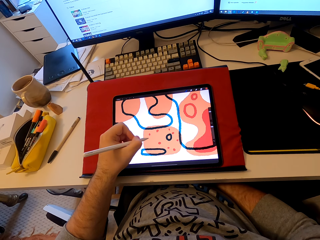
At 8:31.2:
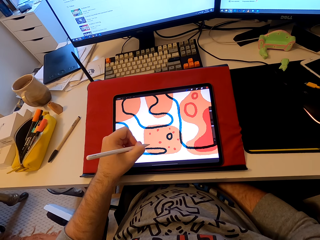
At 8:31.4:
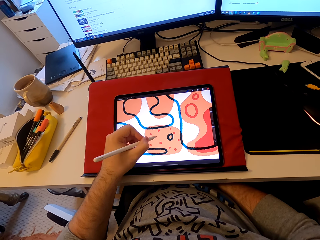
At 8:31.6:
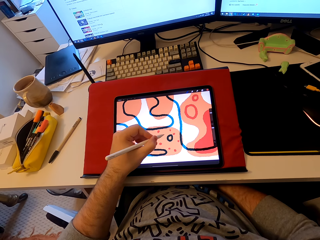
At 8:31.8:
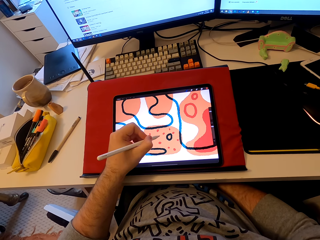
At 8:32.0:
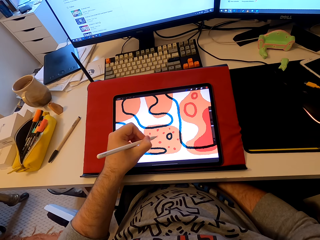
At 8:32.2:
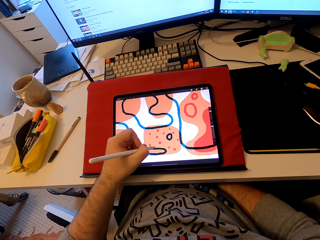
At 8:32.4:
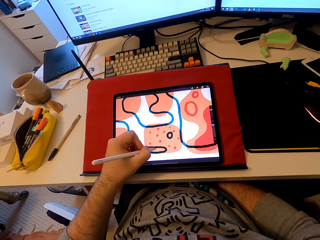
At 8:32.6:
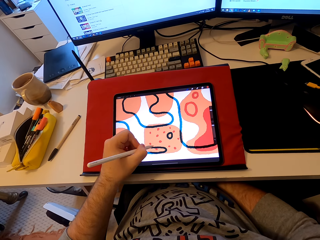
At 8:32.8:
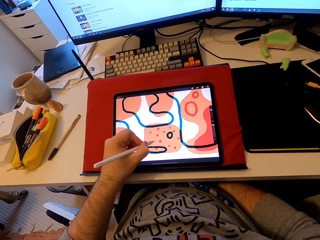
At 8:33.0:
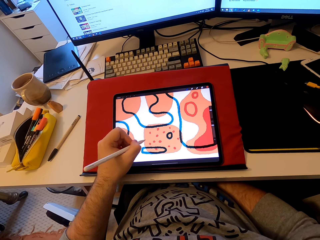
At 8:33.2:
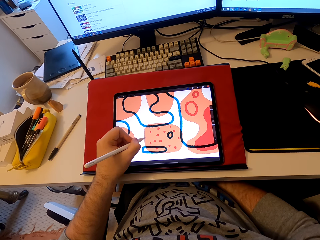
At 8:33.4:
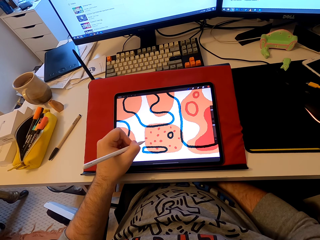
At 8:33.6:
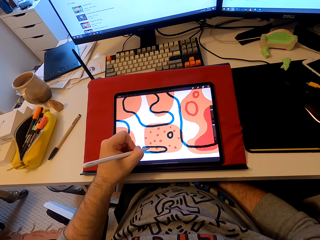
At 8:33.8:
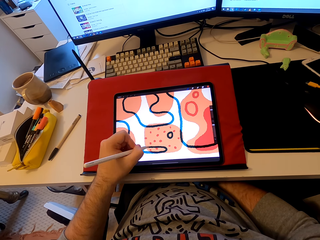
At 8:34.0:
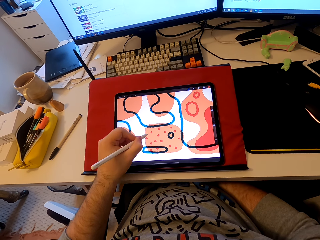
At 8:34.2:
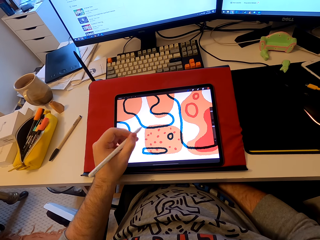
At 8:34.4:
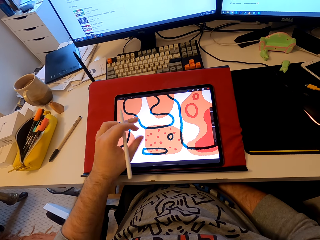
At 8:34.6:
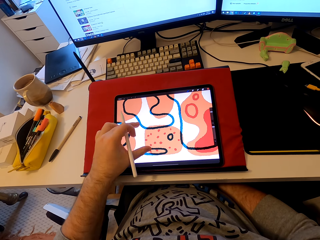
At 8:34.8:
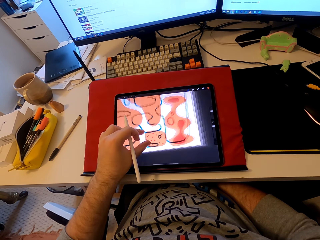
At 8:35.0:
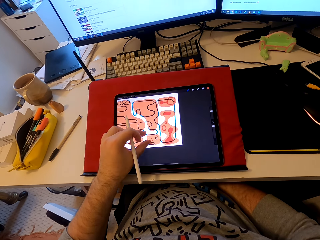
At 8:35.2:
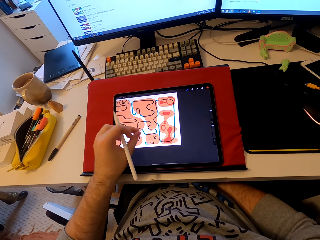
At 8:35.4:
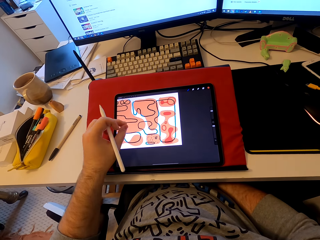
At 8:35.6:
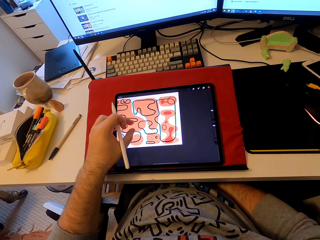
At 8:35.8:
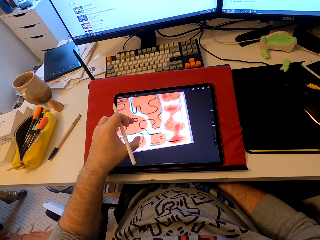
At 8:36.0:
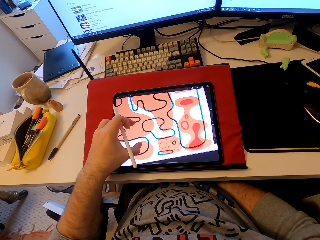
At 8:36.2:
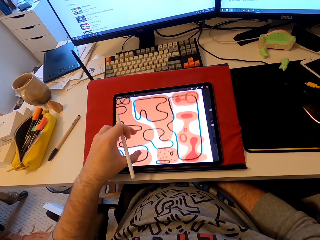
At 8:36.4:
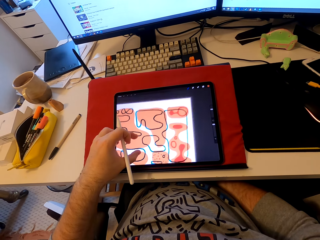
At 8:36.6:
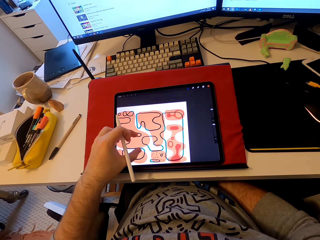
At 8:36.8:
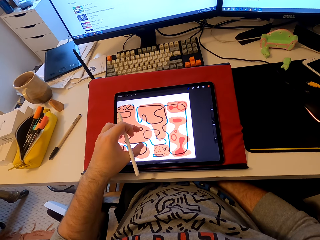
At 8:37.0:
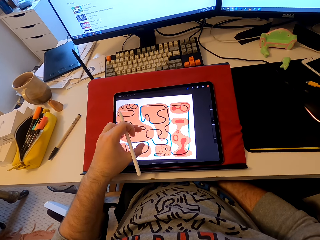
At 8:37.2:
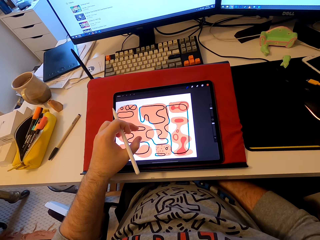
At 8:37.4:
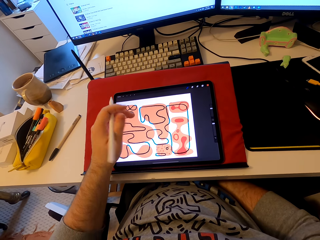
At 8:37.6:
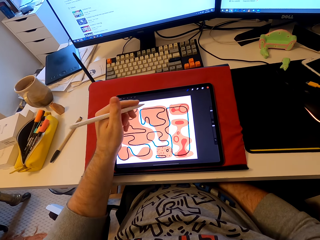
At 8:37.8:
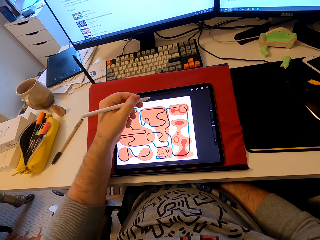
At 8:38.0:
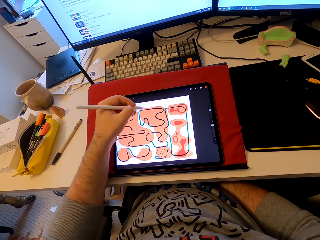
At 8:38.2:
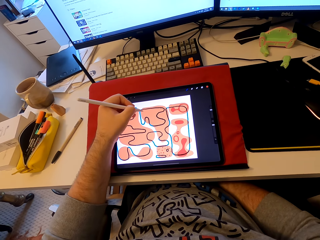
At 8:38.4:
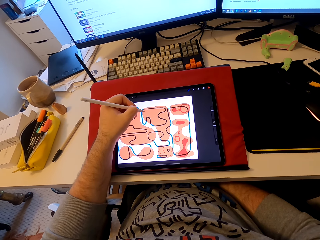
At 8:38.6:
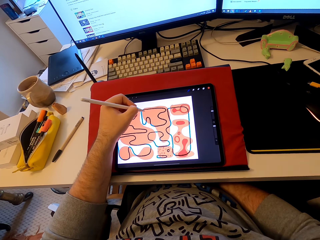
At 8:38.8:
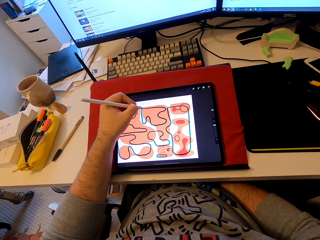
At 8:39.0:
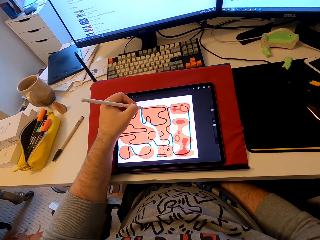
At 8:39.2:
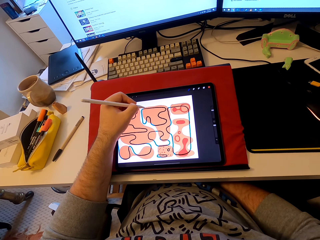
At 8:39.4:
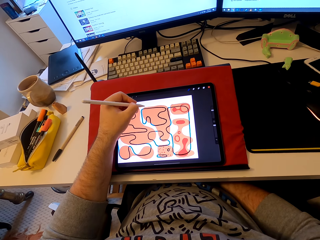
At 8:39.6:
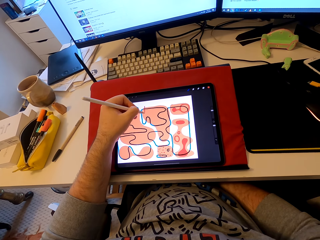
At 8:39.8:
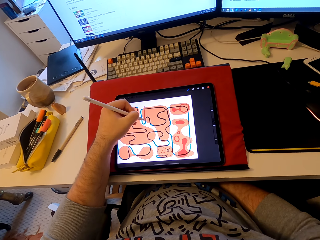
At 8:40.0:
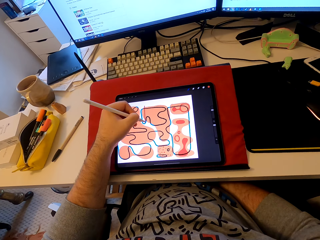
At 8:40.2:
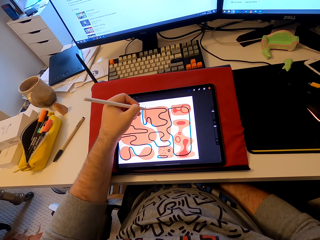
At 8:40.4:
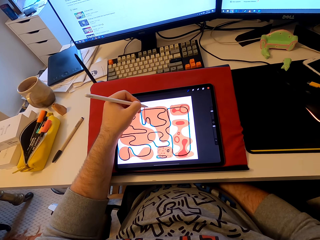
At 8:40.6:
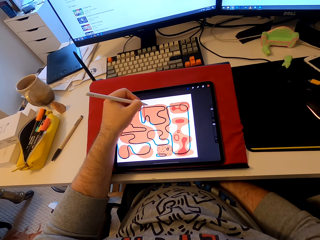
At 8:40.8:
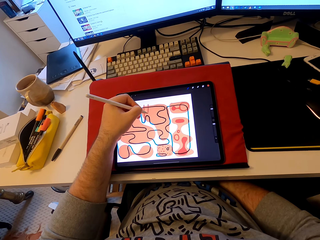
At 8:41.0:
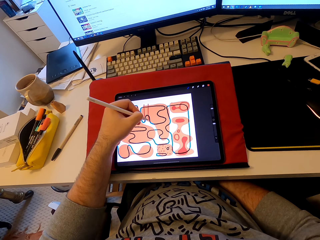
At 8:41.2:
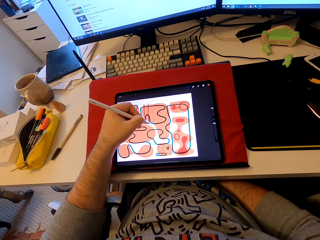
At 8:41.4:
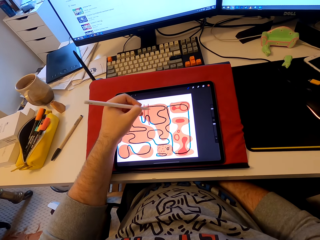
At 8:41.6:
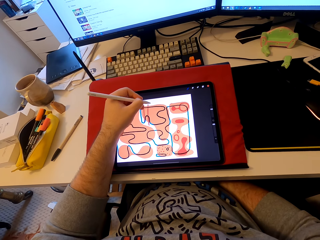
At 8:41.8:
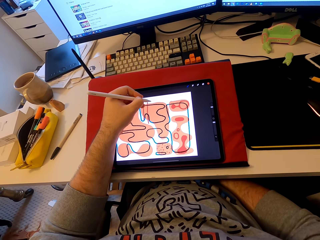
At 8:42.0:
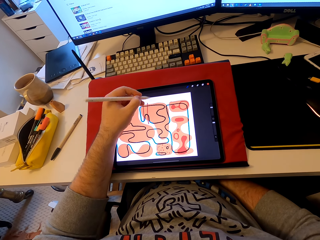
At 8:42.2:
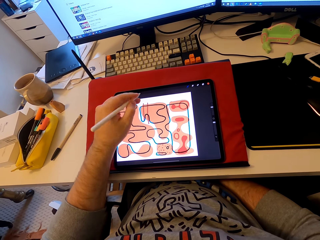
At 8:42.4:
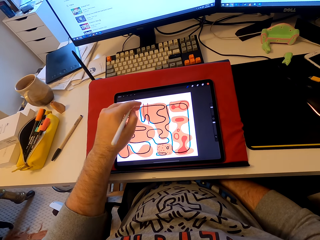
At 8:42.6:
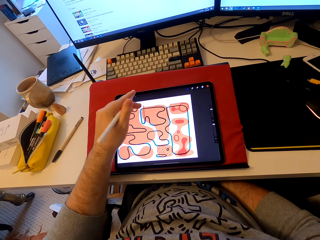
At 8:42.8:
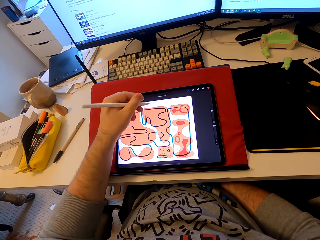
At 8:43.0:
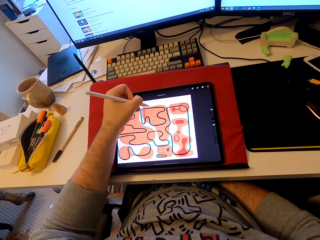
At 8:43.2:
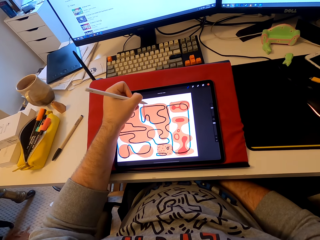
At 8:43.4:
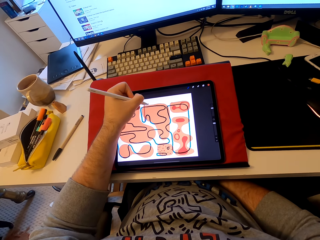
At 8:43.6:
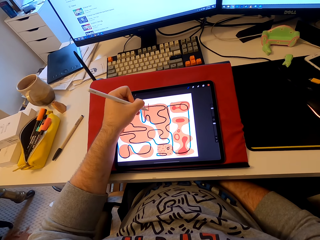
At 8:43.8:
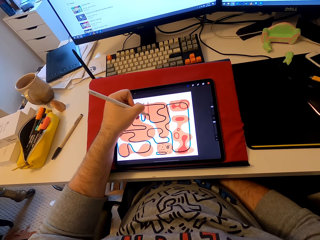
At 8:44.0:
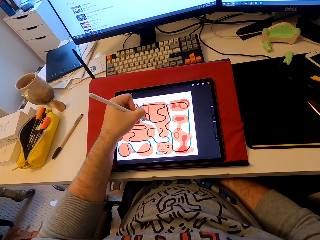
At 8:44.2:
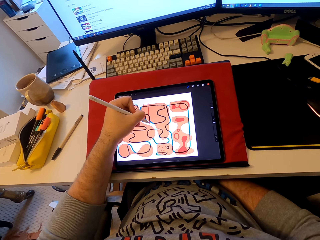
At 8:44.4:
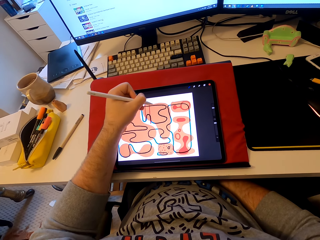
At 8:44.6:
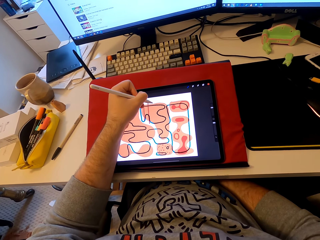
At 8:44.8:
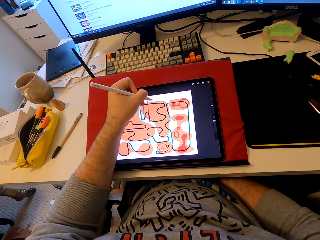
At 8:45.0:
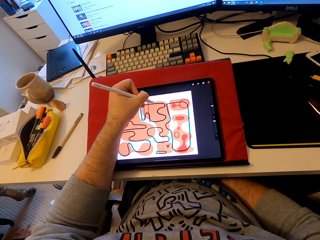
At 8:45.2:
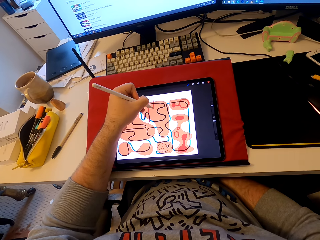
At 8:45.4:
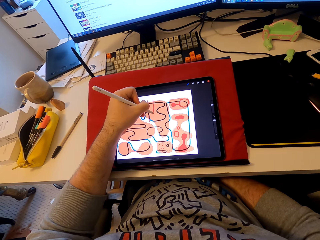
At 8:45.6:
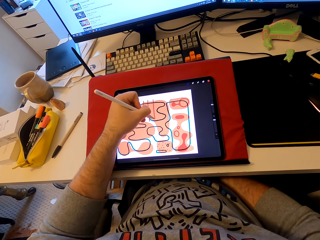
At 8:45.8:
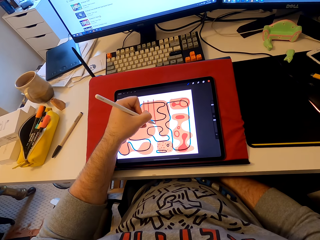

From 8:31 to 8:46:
The camera wearer operates the tablet. They reduce the picture in the tablet. They enlarge the picture in the tablet. They draw patterns on the tablet with the stylus pen. They touch the tablet. They draw patterns on the tablet.

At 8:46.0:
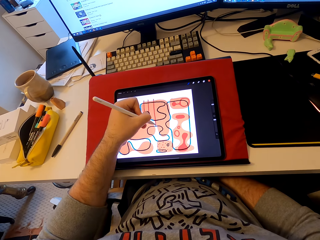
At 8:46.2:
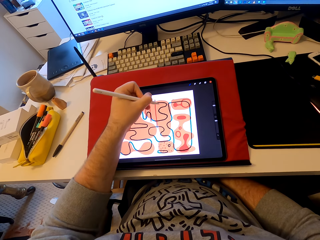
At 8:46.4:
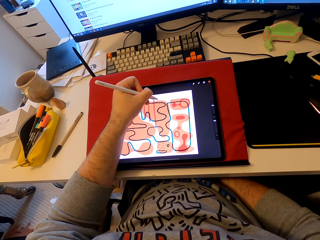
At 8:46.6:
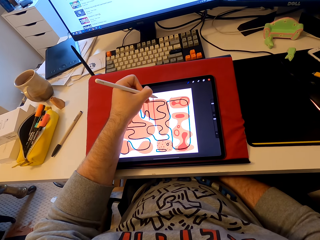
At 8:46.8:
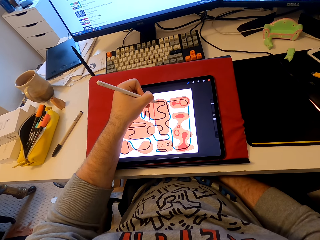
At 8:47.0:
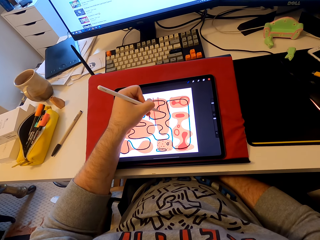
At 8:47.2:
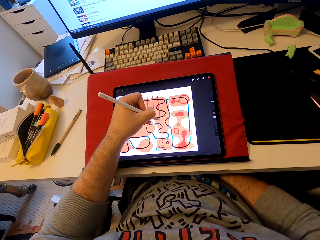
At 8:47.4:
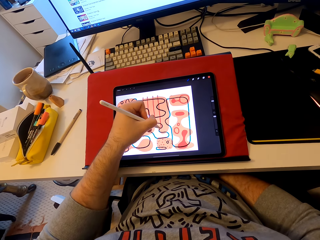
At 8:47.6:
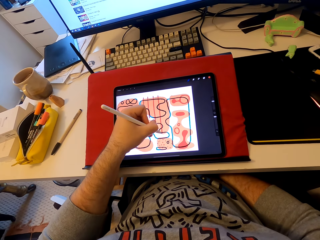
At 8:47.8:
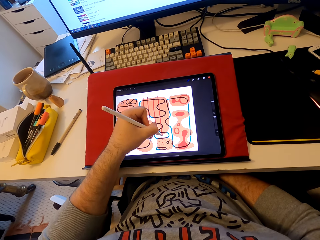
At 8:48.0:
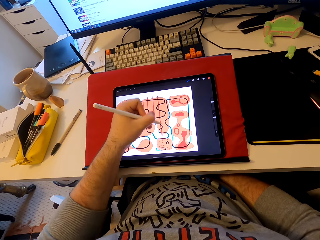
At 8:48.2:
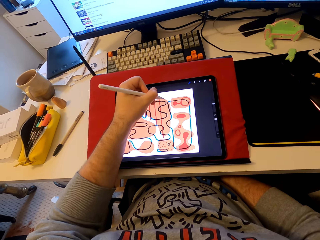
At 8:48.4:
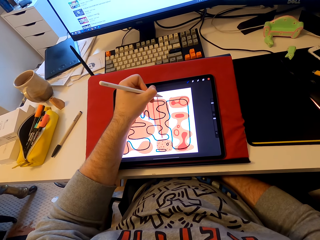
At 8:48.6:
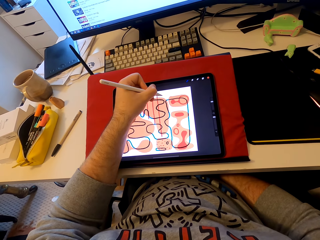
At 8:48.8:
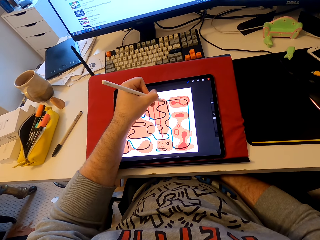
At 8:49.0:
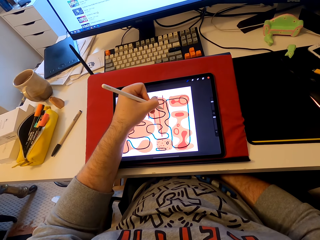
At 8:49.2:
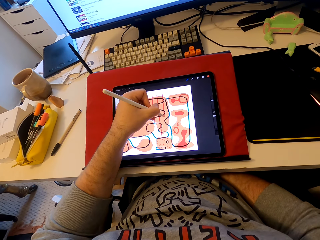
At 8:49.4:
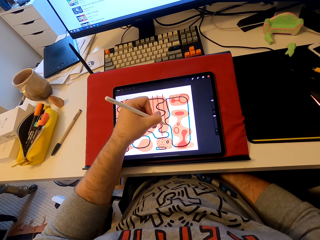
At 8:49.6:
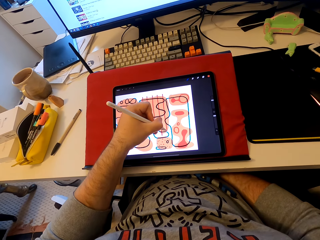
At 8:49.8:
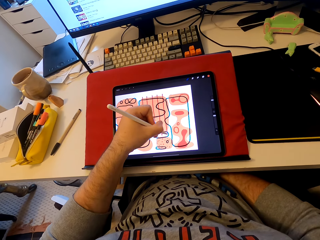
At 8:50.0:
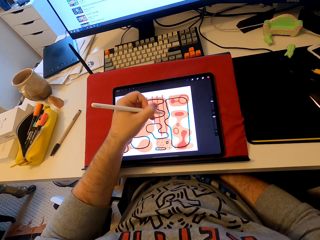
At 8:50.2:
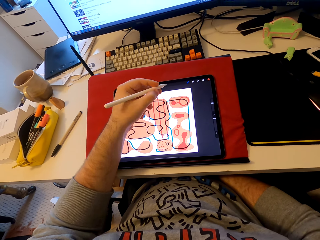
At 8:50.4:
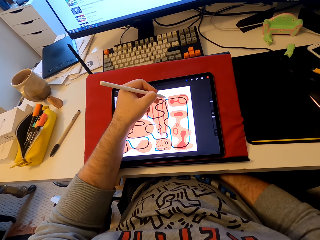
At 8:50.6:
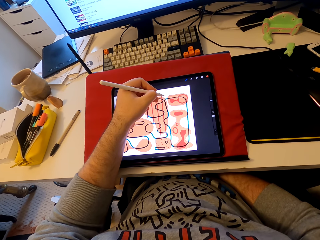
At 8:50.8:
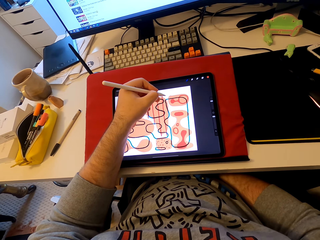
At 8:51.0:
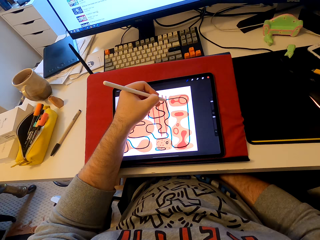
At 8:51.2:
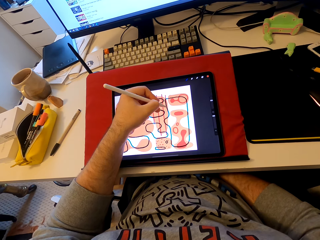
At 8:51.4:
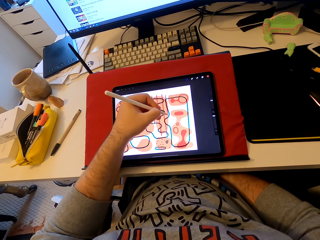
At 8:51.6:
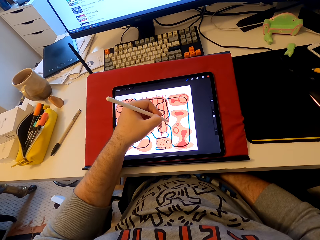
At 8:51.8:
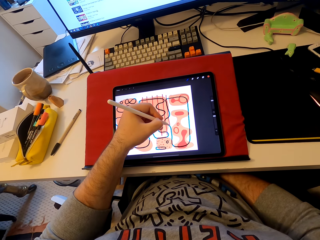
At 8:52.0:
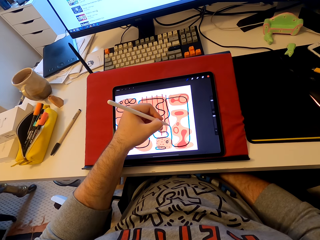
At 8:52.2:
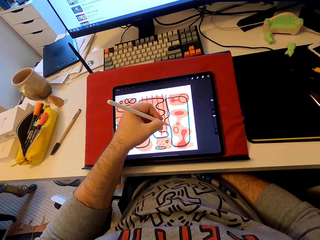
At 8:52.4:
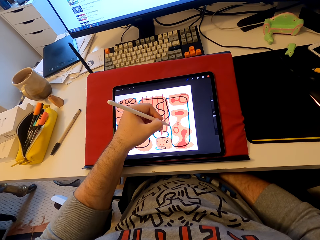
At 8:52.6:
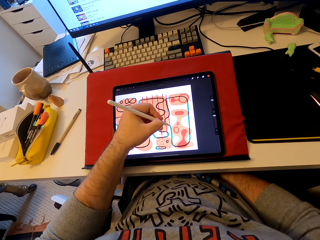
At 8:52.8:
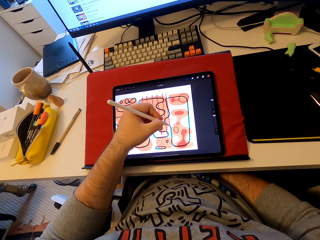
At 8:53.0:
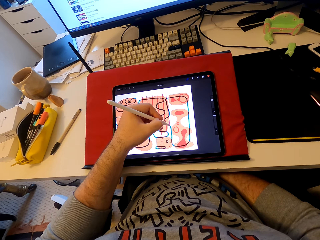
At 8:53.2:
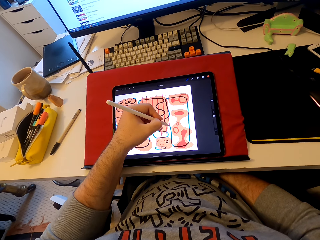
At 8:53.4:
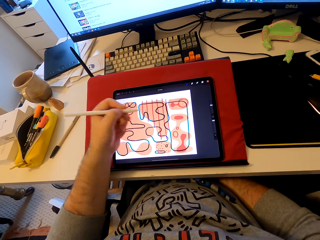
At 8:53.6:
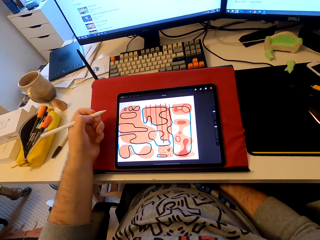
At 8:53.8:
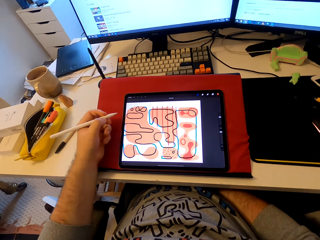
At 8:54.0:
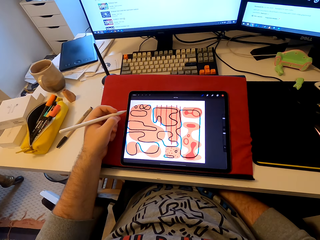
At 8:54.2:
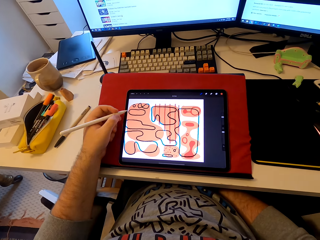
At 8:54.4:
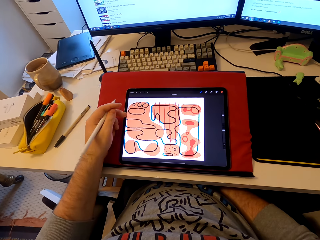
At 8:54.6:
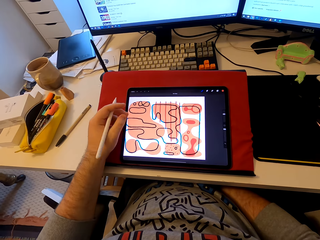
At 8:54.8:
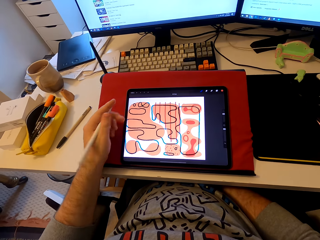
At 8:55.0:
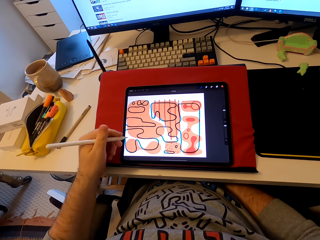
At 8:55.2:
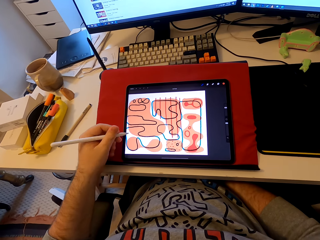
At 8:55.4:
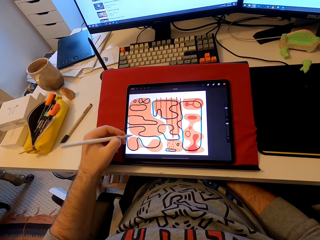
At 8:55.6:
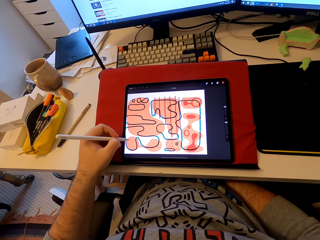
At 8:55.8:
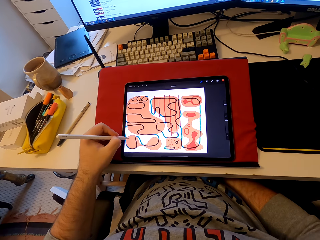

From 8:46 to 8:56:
The camera wearer stares at the tablet.
